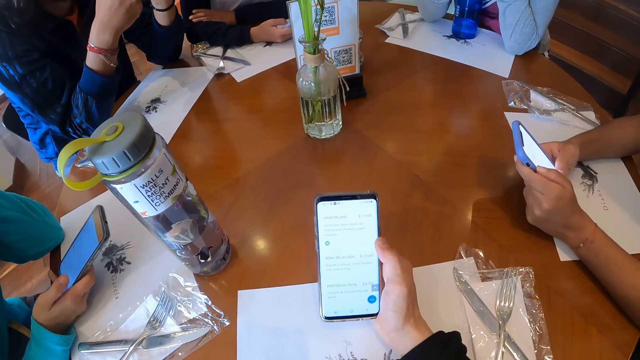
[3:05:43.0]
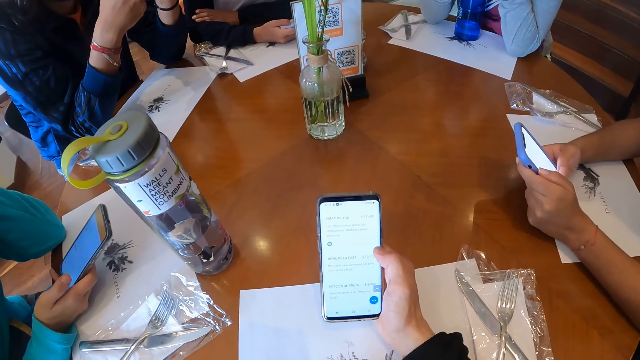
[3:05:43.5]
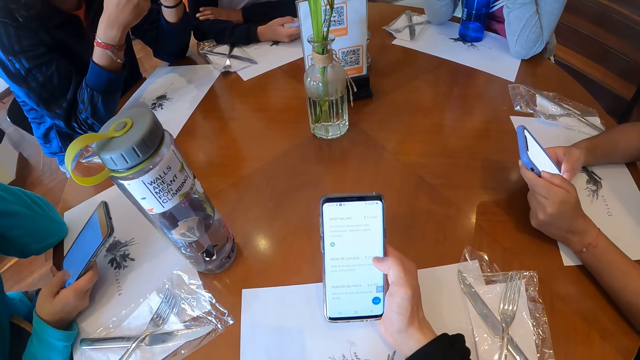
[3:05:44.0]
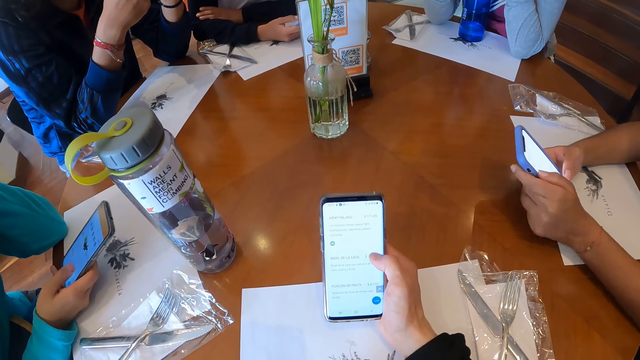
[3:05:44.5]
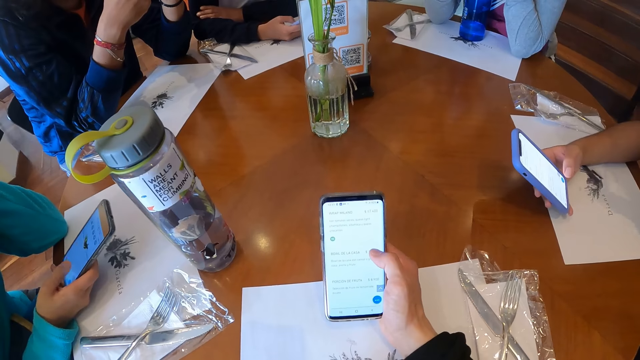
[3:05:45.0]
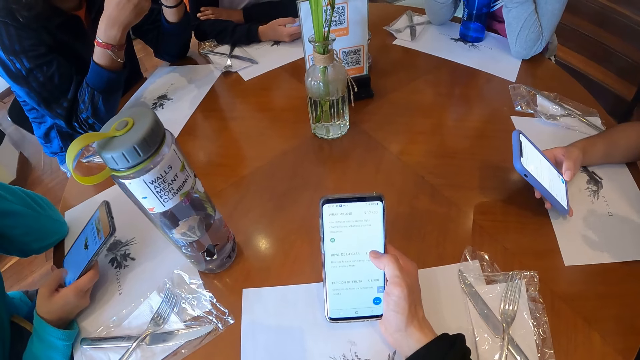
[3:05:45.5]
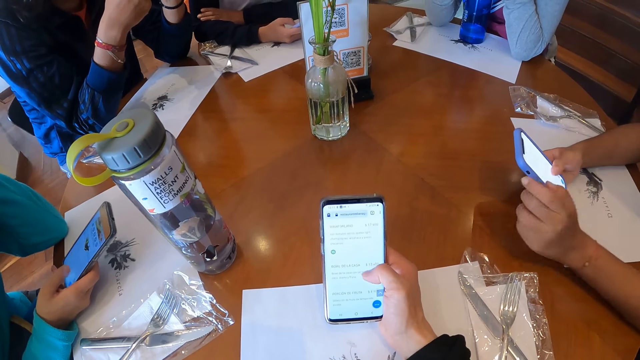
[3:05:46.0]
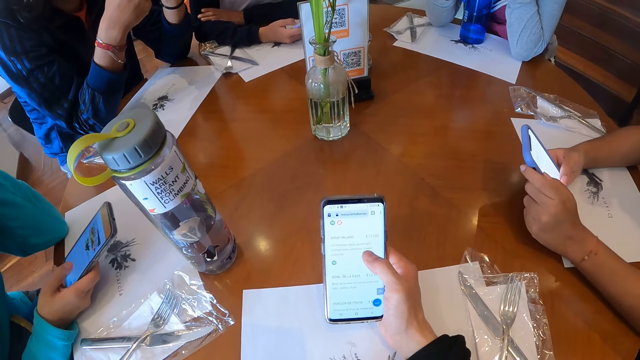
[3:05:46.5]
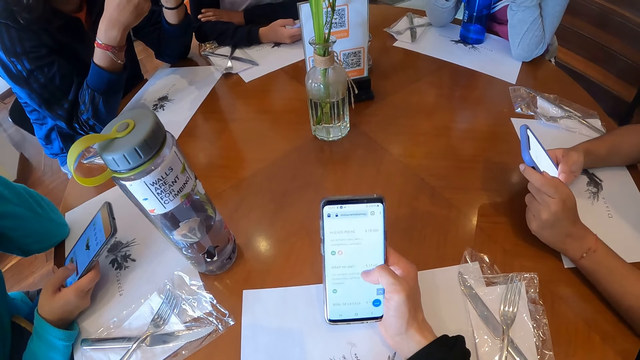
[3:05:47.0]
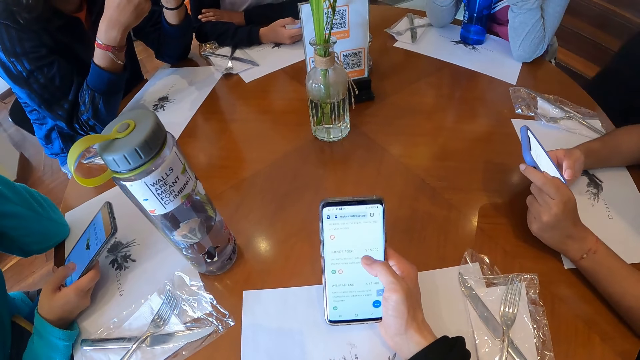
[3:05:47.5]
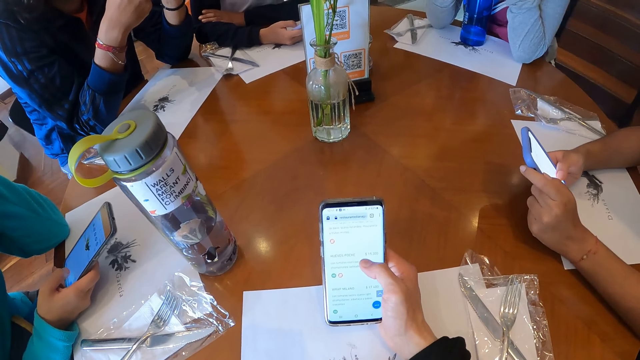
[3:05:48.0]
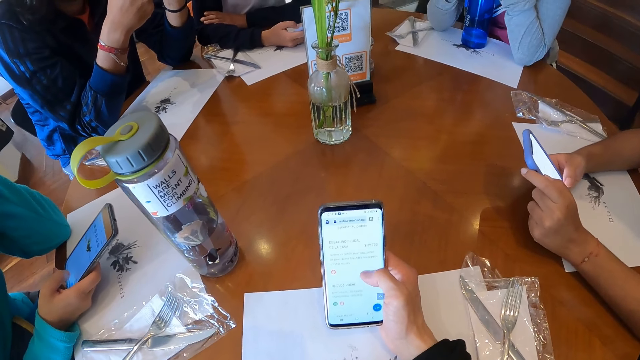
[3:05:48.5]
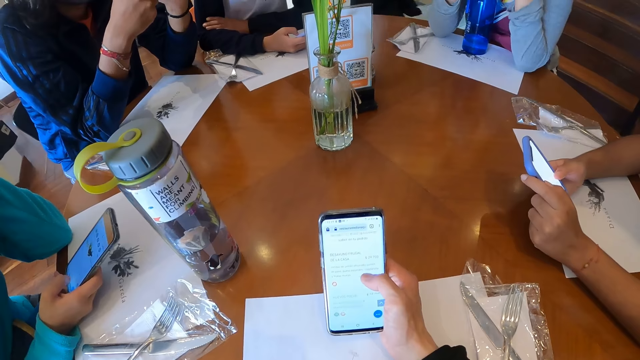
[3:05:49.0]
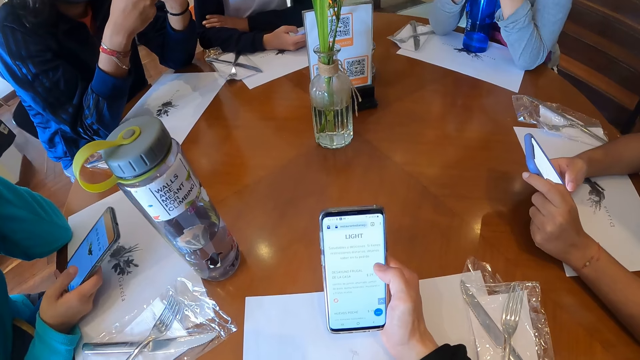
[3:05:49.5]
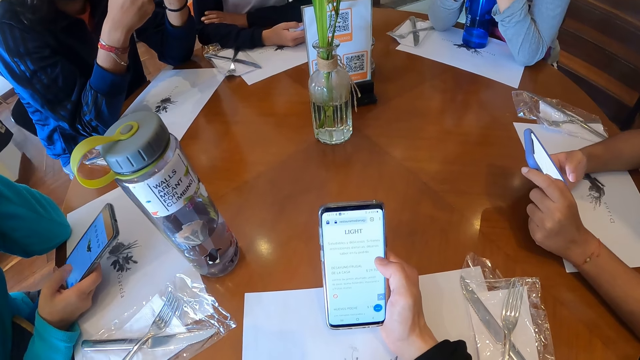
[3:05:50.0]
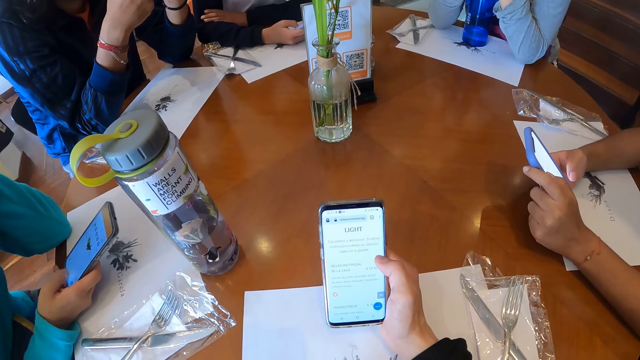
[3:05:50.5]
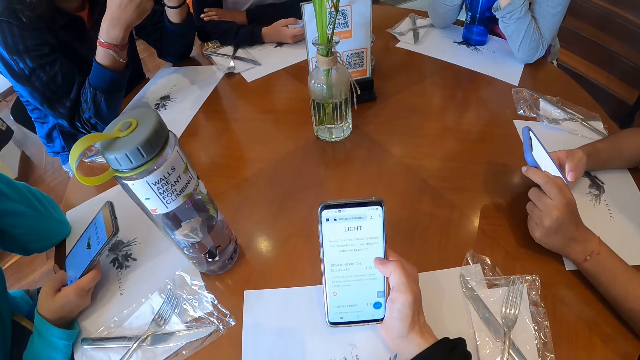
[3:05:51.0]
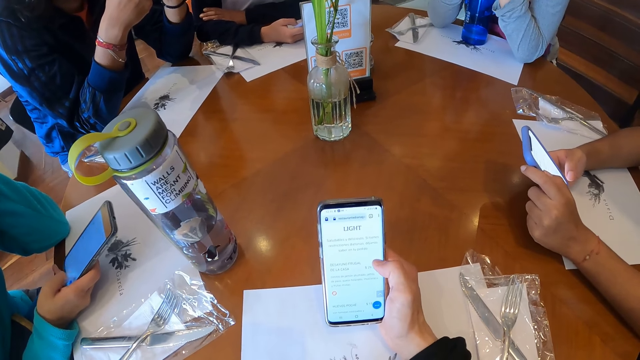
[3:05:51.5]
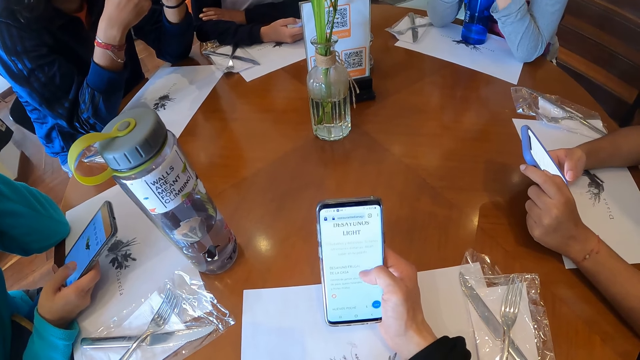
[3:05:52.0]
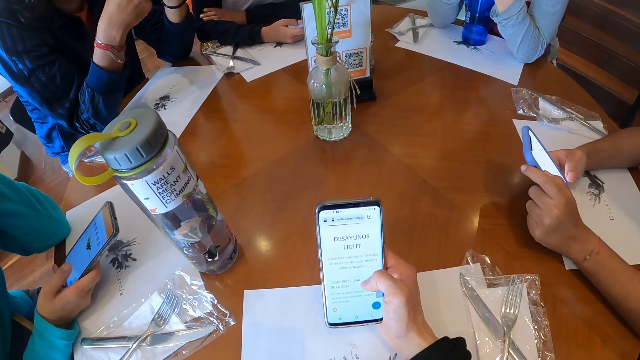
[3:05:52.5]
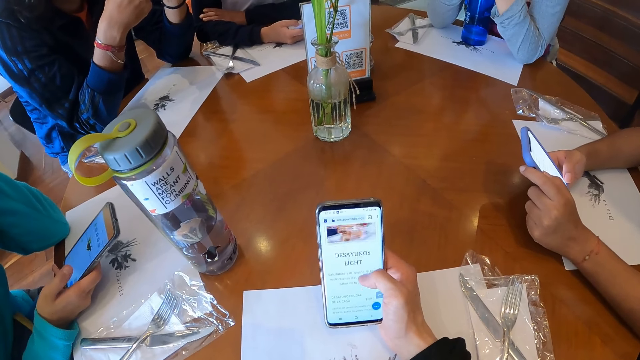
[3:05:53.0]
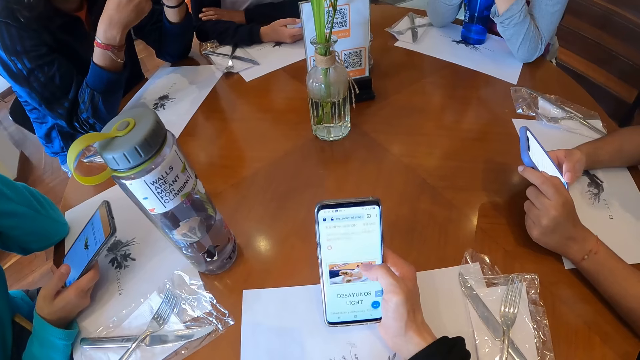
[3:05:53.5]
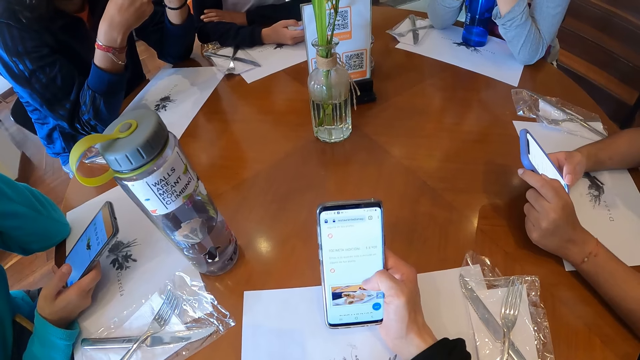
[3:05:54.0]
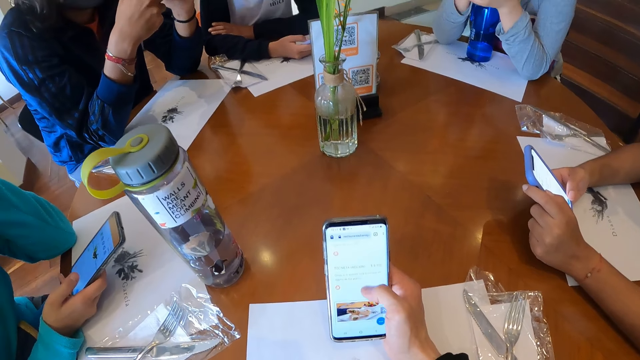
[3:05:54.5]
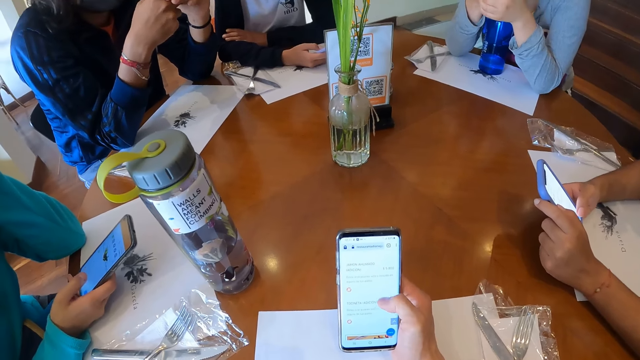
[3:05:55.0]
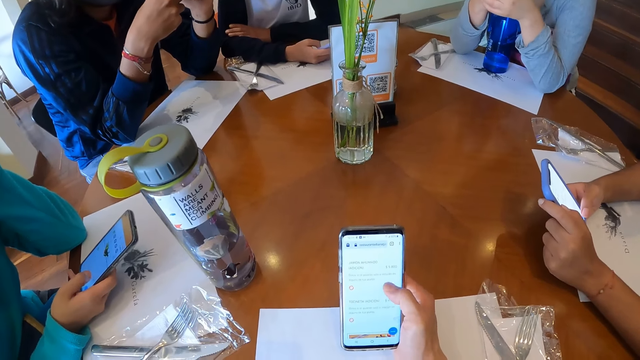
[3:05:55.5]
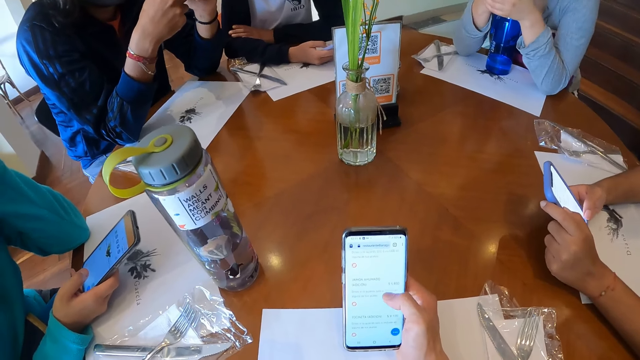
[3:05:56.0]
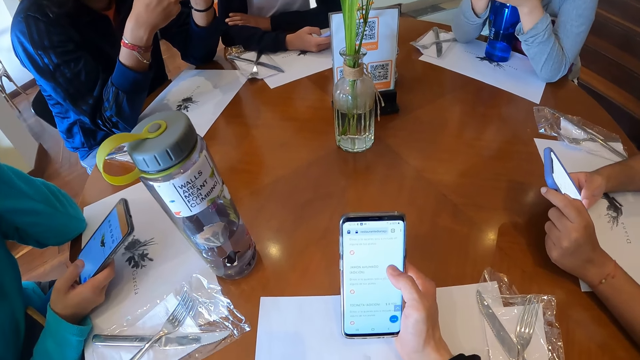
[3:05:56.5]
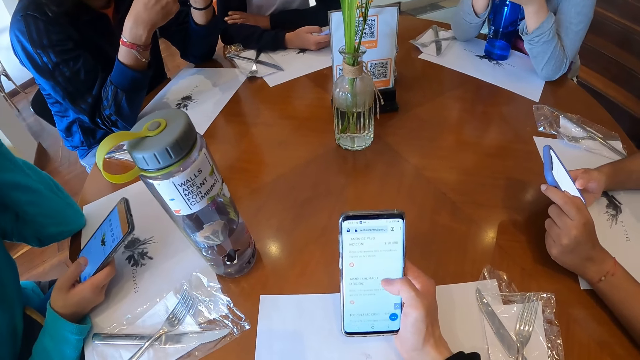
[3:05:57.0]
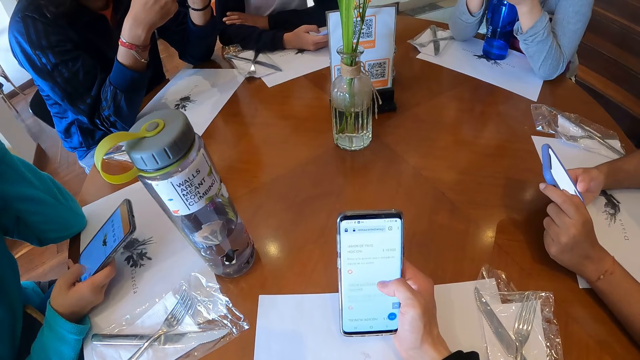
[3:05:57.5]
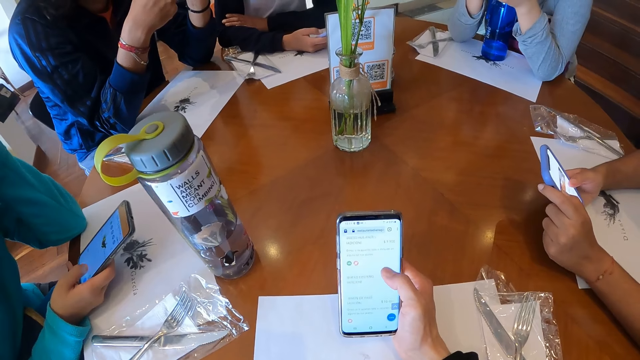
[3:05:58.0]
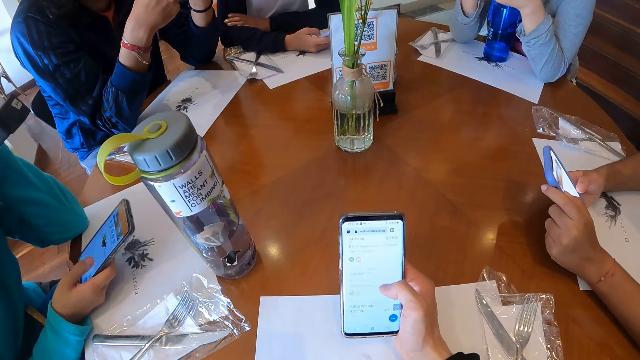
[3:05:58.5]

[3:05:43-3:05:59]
The woman holds the phone on the table with her right hand, operates the phone on the table with both hands and scrolls the phone. The camera wearer scrolls the phone.

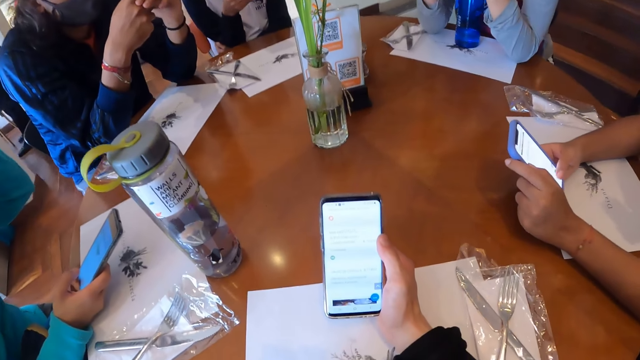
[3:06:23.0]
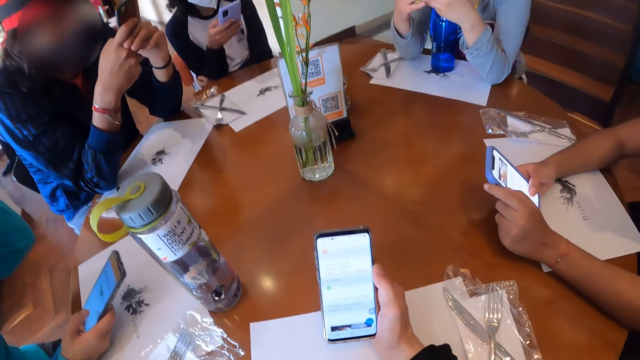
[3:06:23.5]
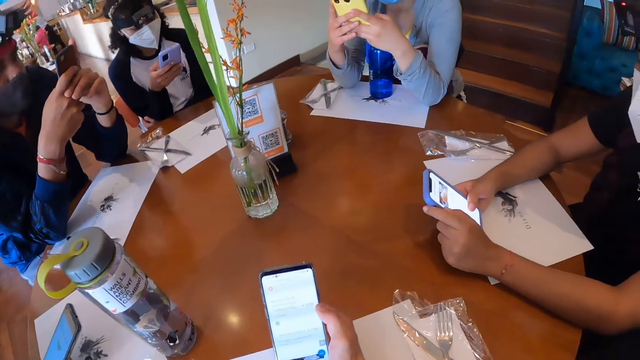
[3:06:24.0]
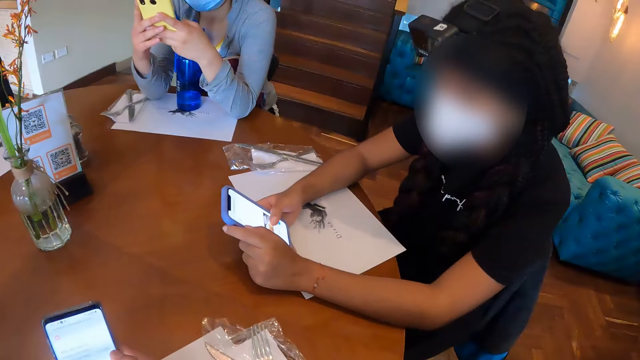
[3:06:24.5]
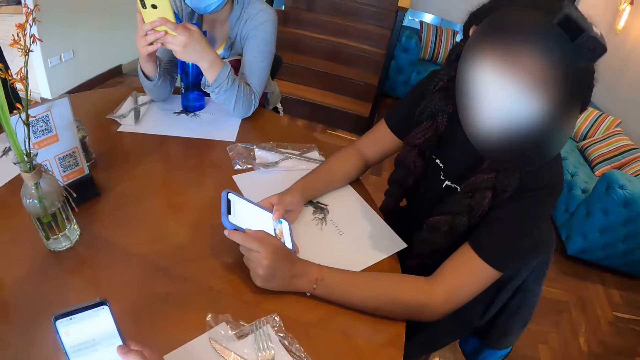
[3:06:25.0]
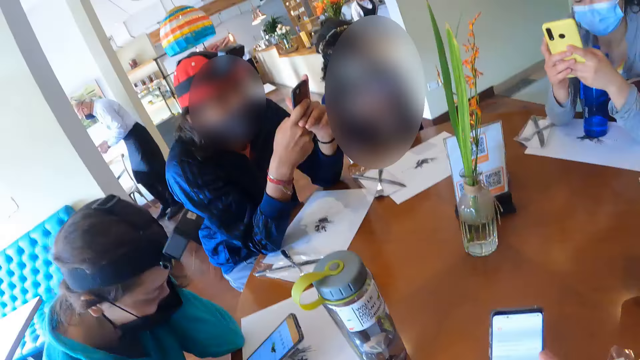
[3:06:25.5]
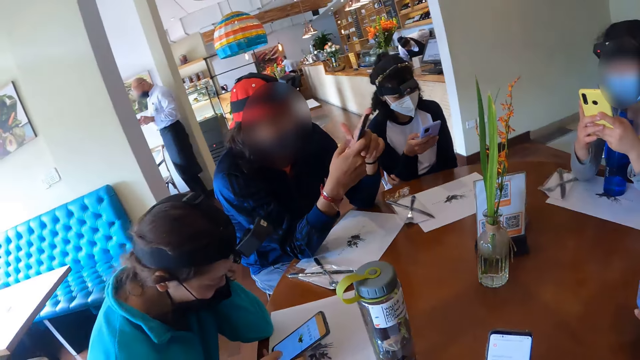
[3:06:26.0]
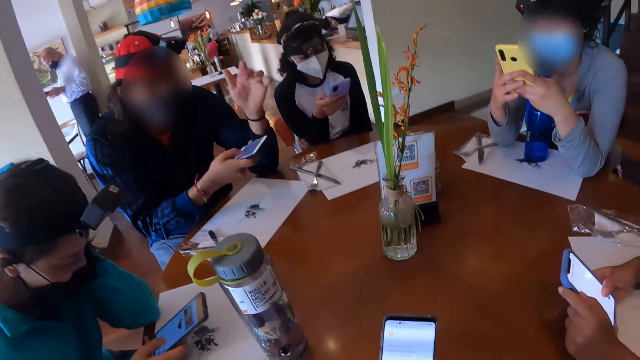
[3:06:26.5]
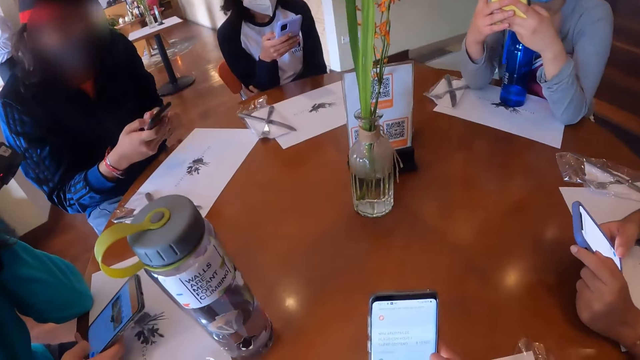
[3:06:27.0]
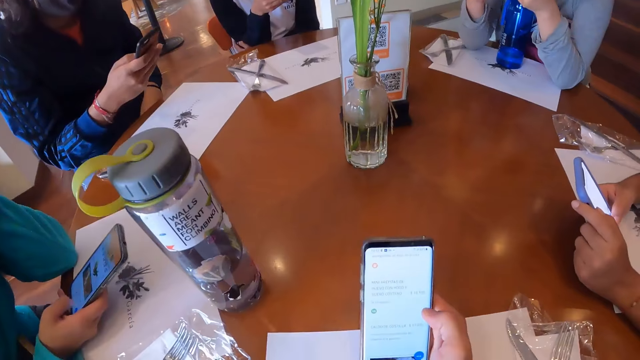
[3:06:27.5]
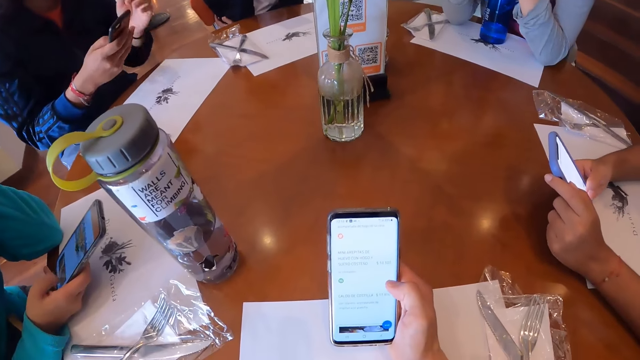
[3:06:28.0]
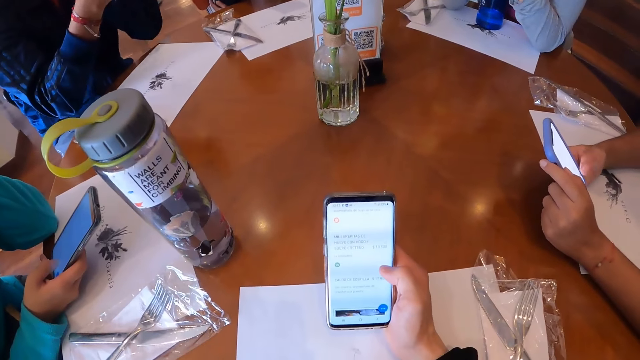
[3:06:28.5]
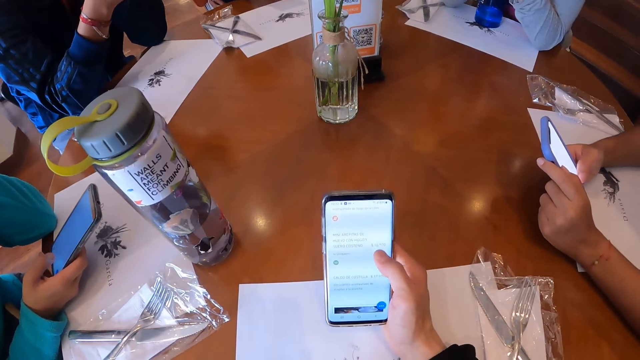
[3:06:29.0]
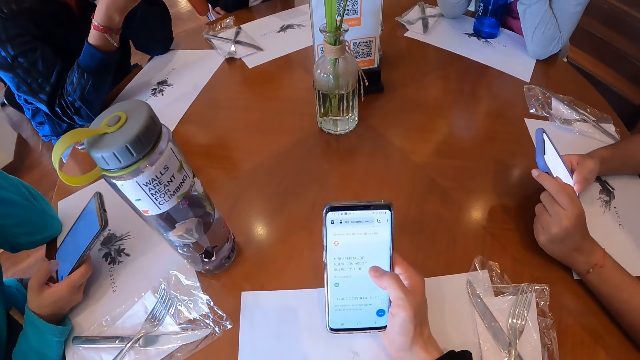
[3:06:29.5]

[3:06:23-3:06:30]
The camera wearer interacts with a lady. A man operates the phone with his right hand. The camera wearer stares at the phone.
